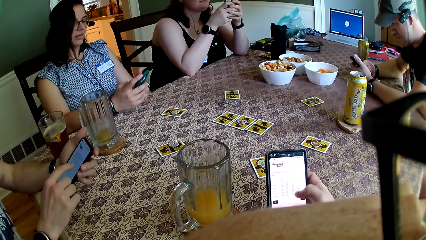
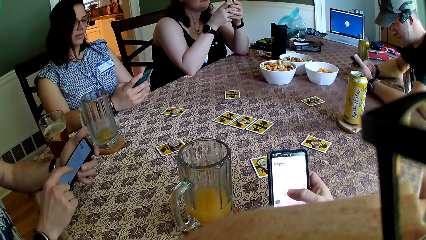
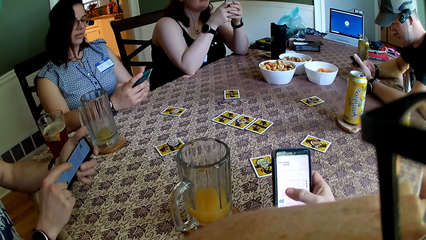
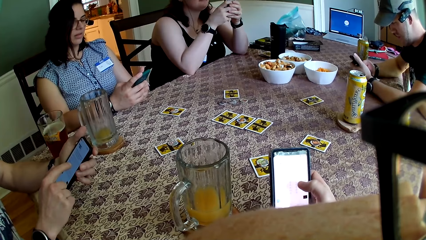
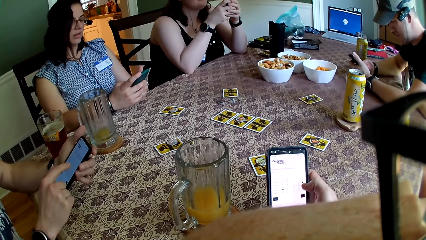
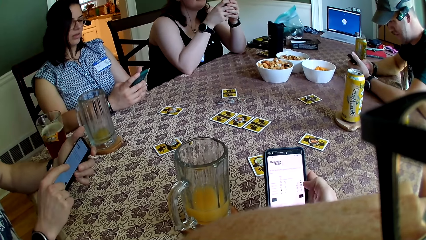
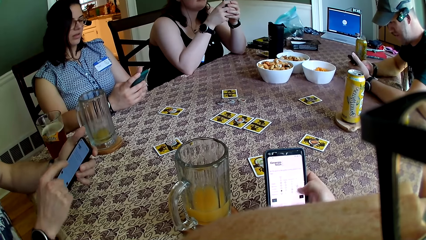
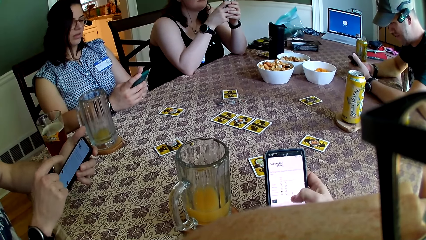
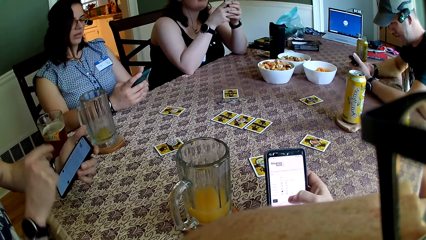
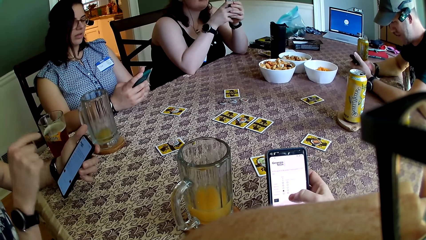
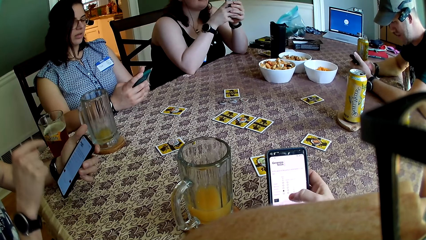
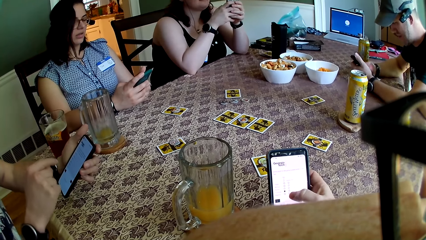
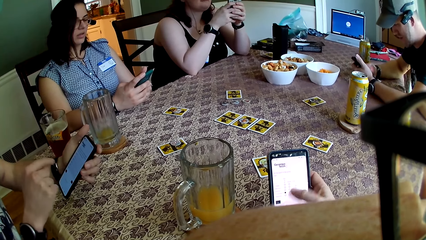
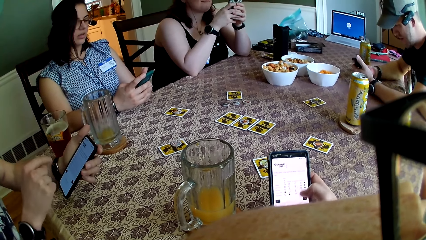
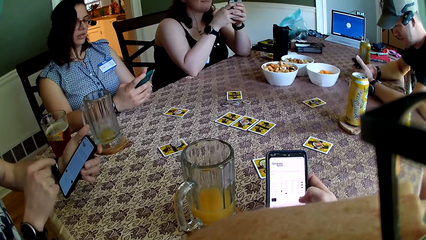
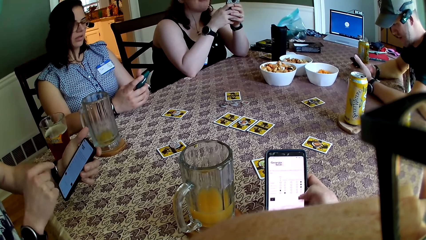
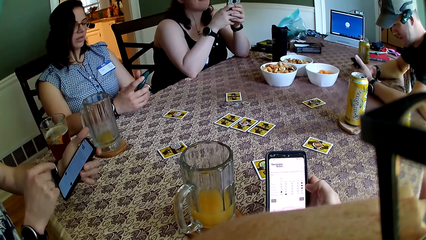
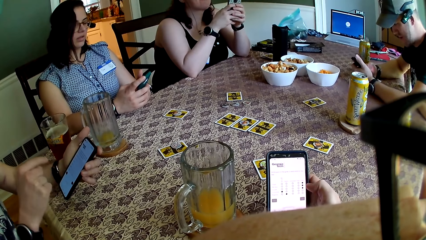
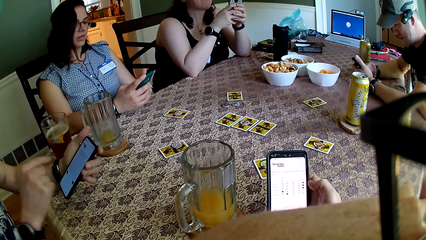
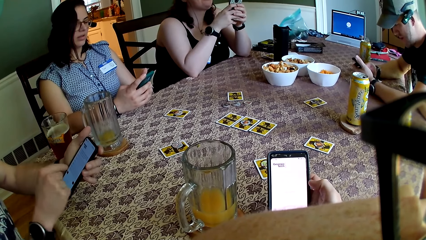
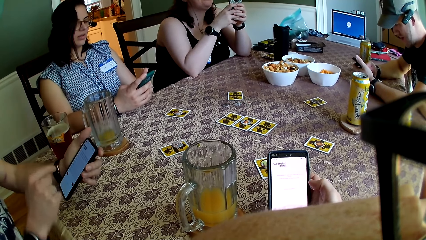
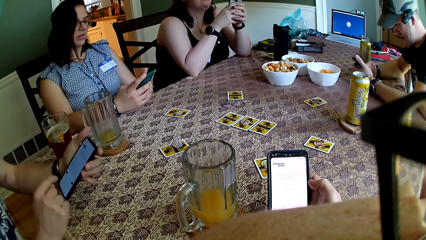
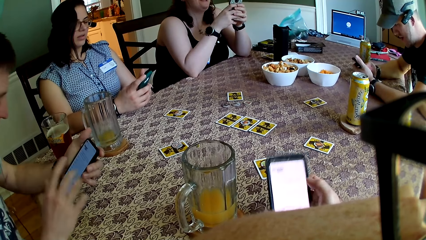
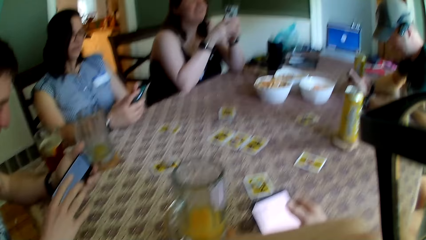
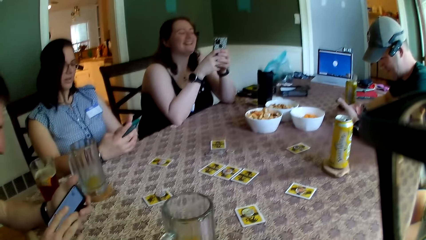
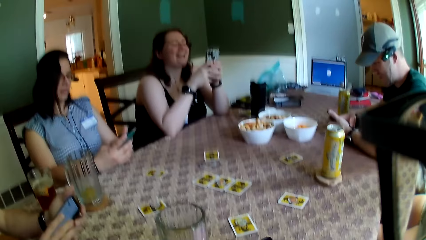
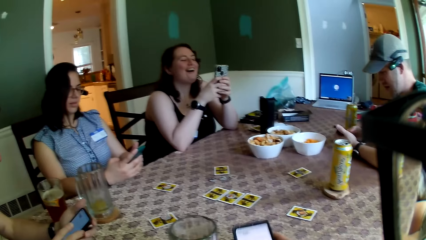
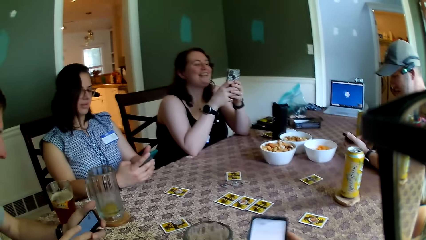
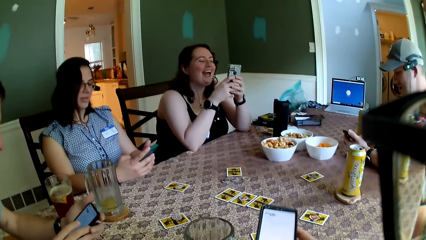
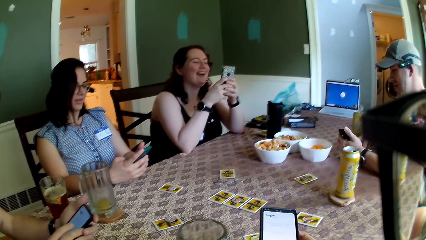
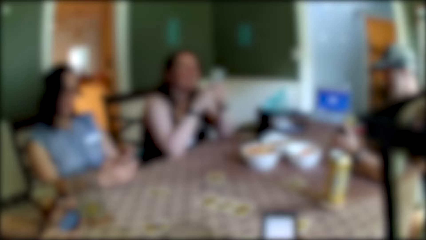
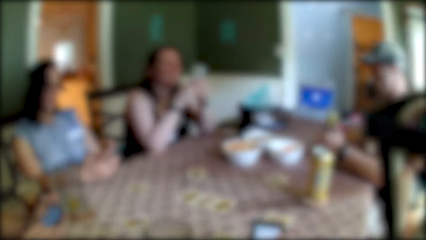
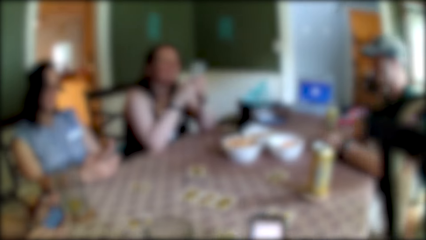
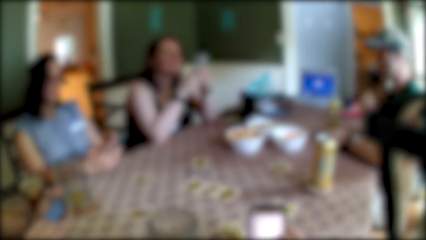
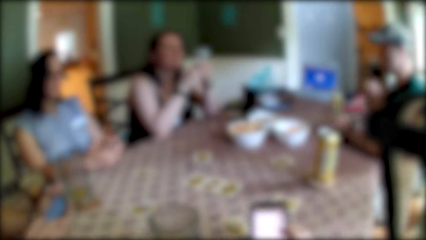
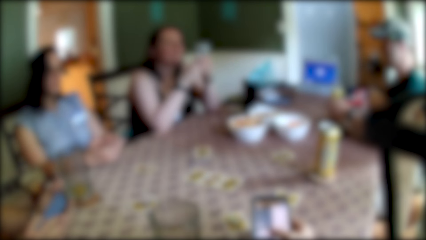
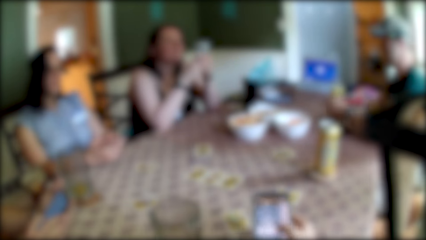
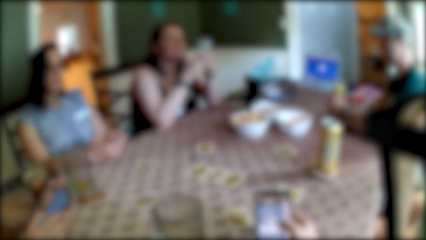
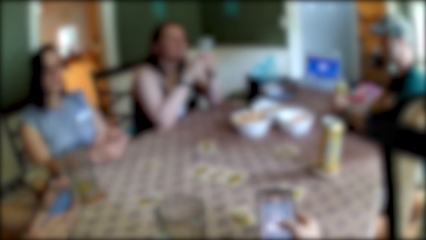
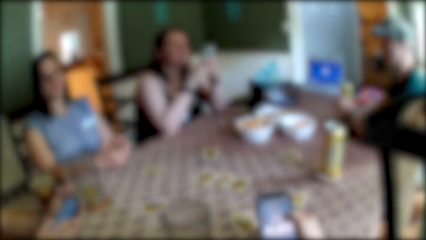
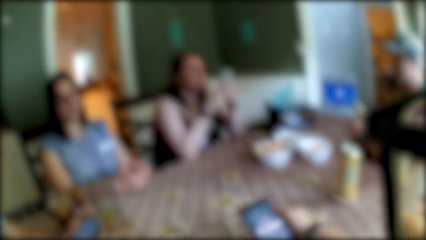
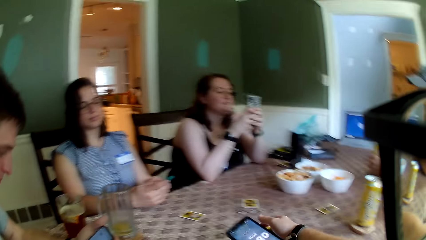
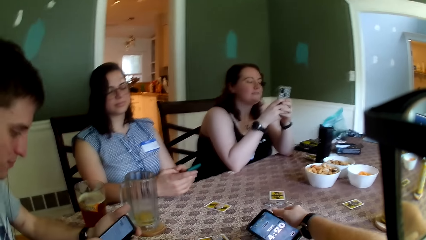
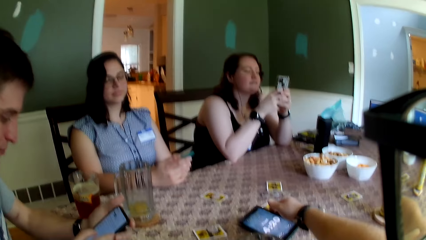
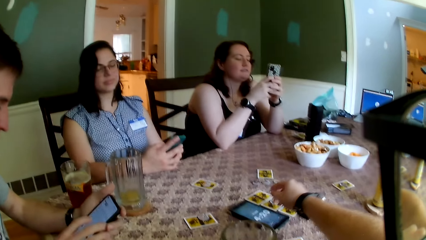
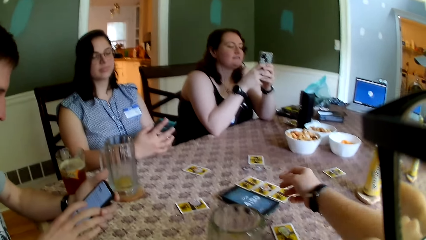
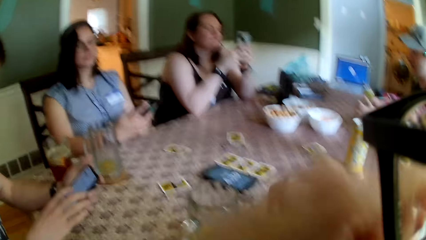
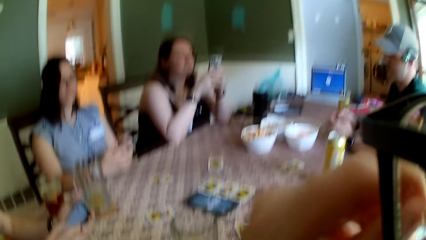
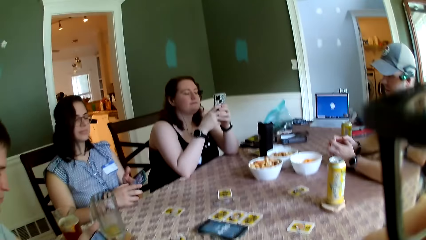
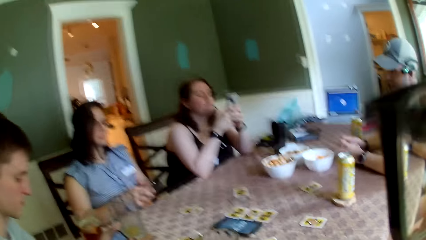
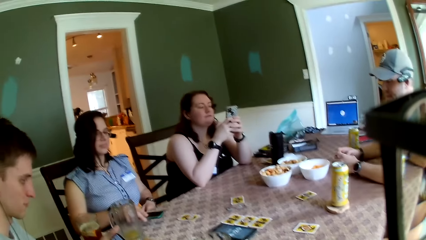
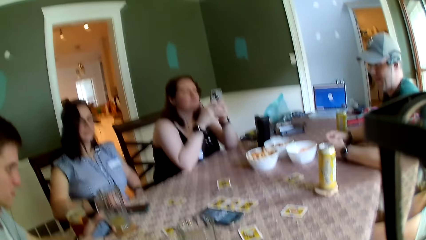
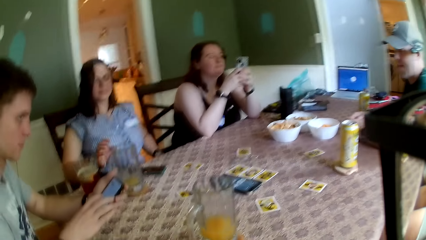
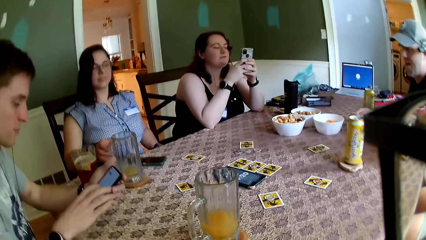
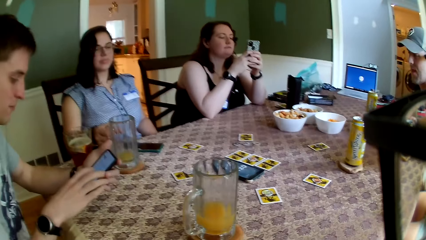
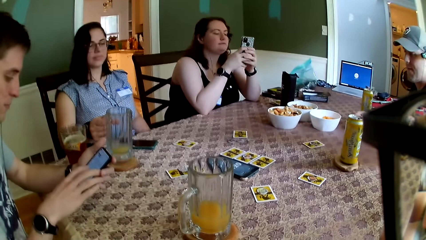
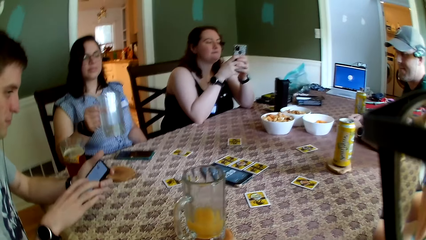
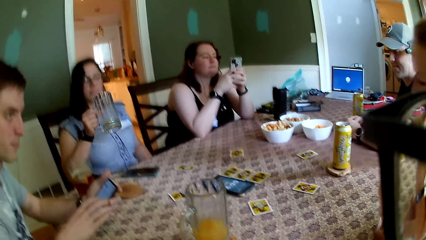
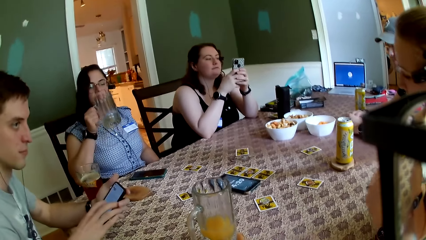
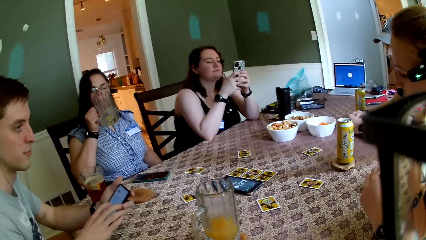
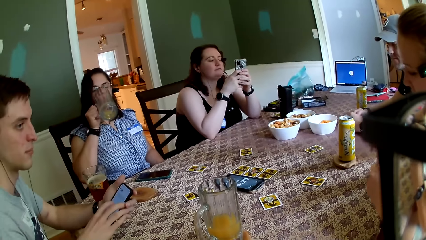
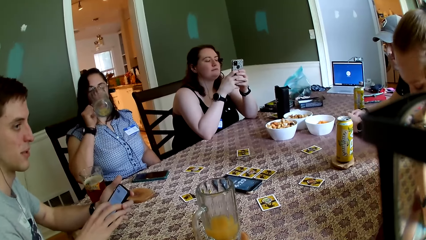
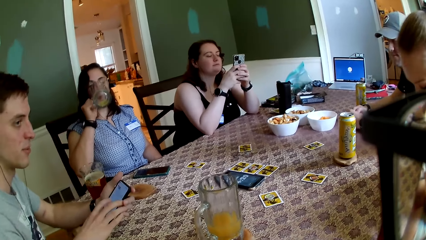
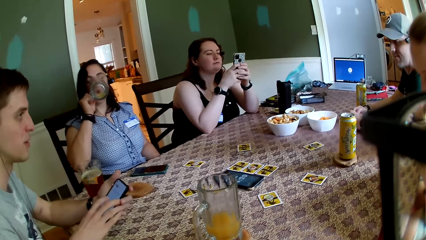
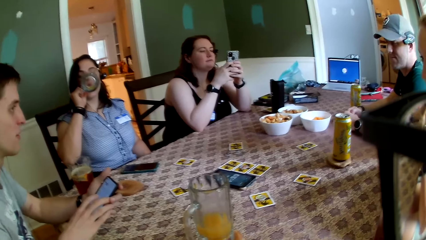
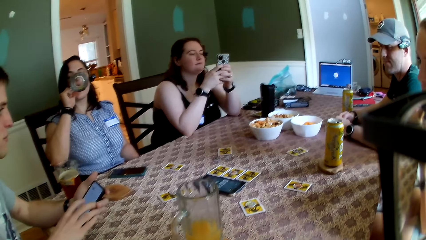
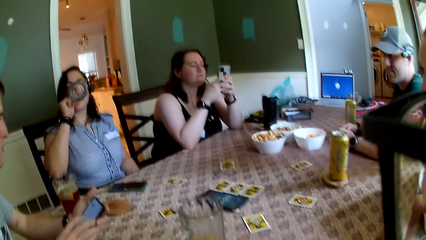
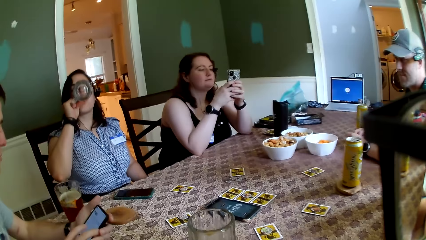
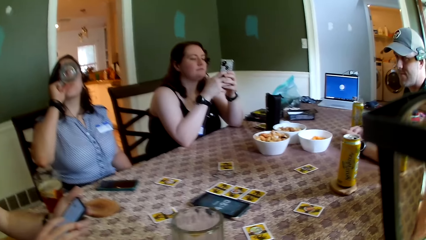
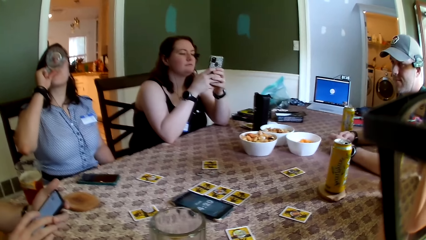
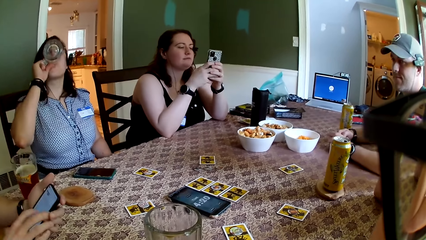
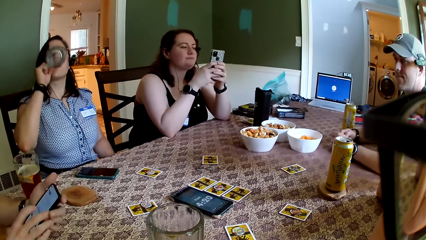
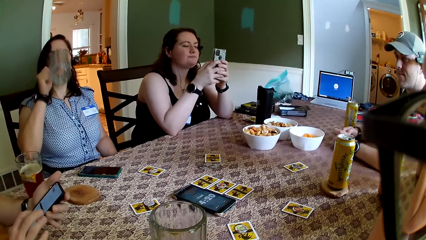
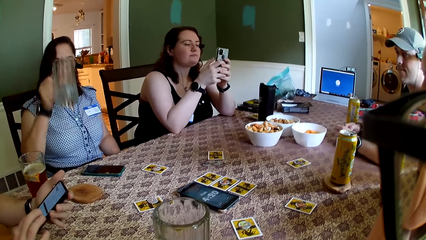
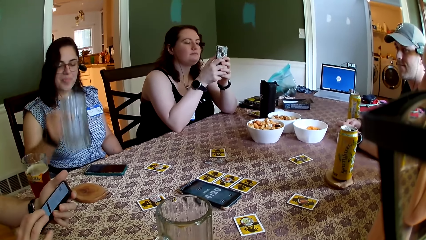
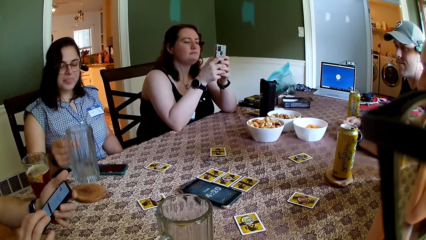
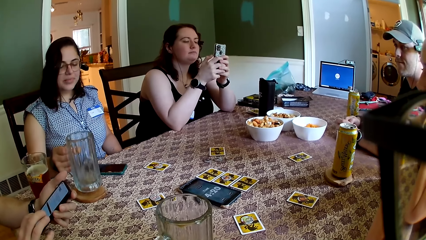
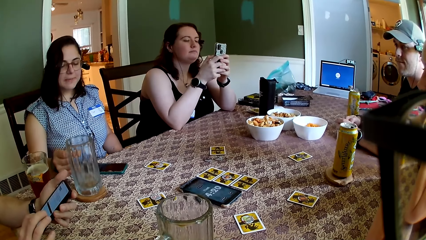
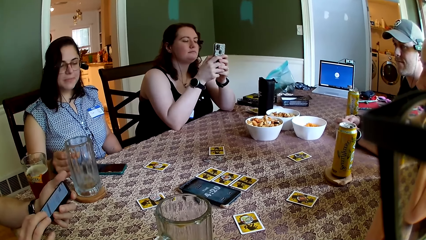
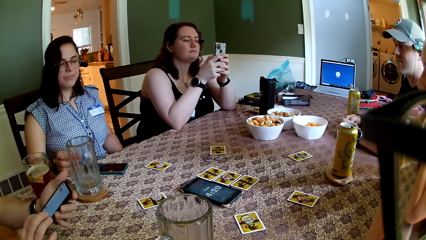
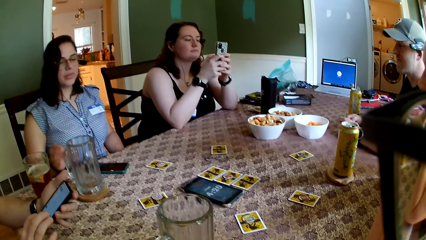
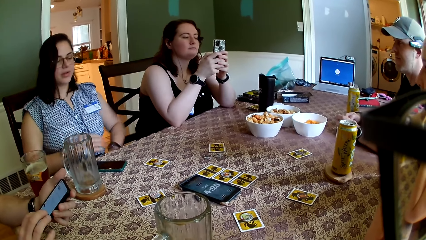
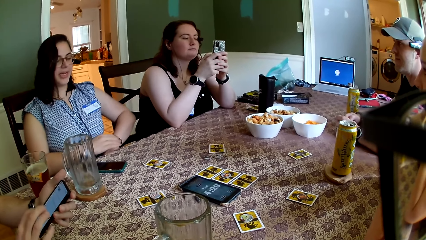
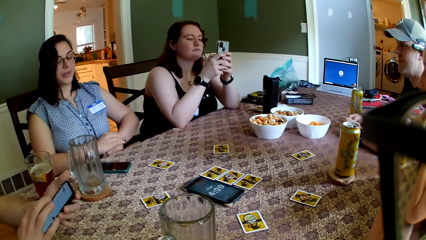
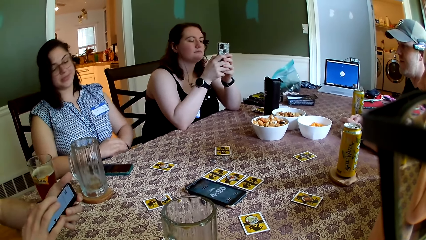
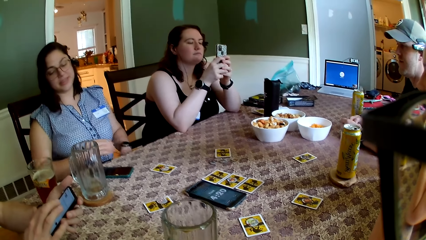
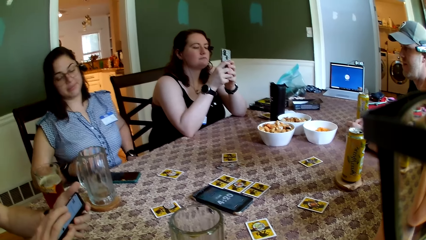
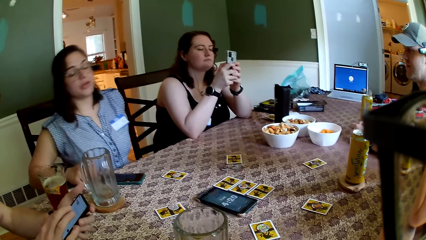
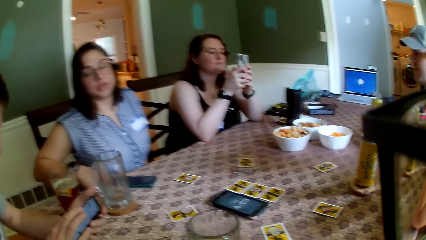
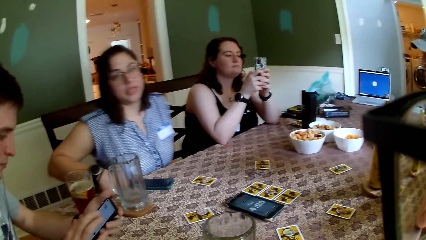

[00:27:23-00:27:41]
A man places the phone in his hands on the table. The camera wearer places the phone in his right hand on the table. A woman places the phone in her hands on the table. She carries a jar of juice from a coaster on the table with her right hand. She drinks the juice in the jar in her right hand. She places the jar in her right hand on the coaster on the table. She adjusts the wristwatch on her left wrist with her right hand.
